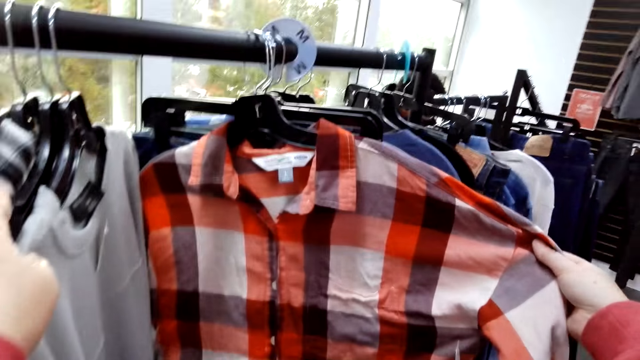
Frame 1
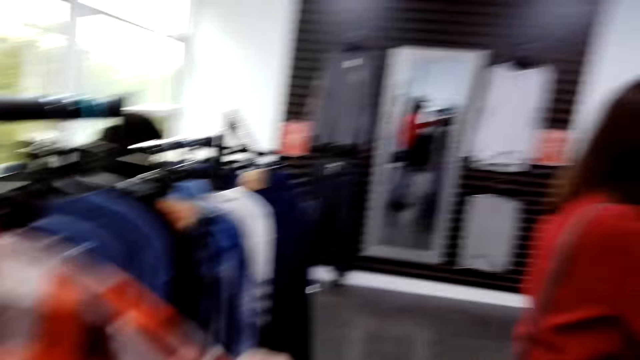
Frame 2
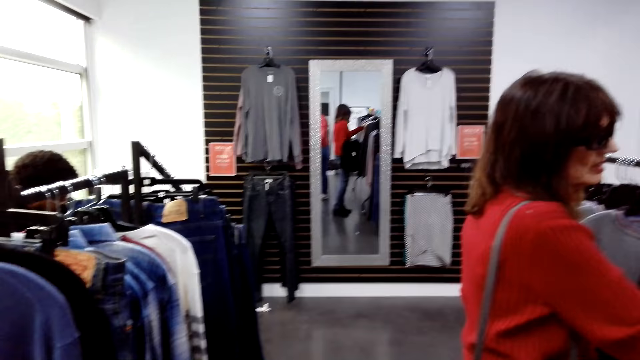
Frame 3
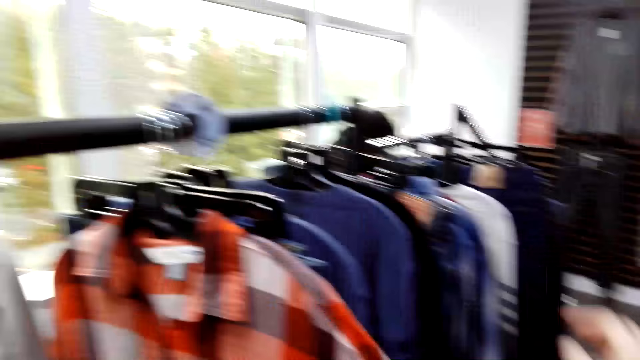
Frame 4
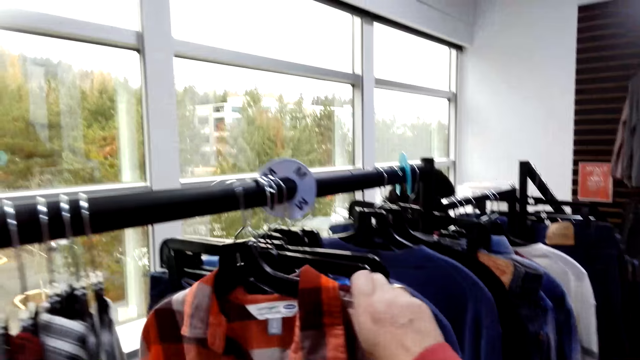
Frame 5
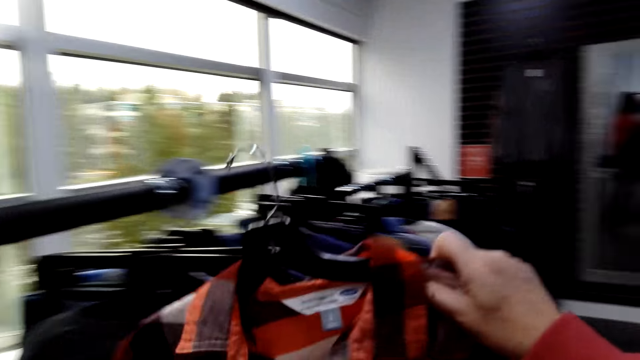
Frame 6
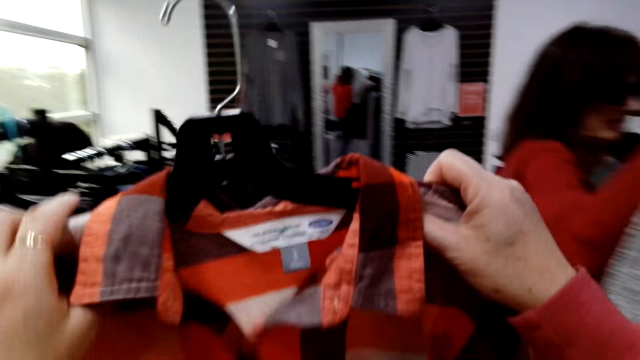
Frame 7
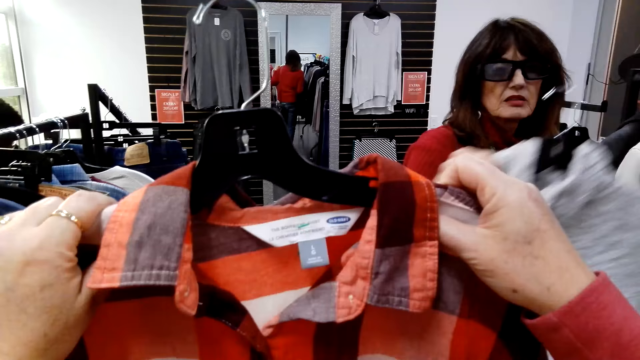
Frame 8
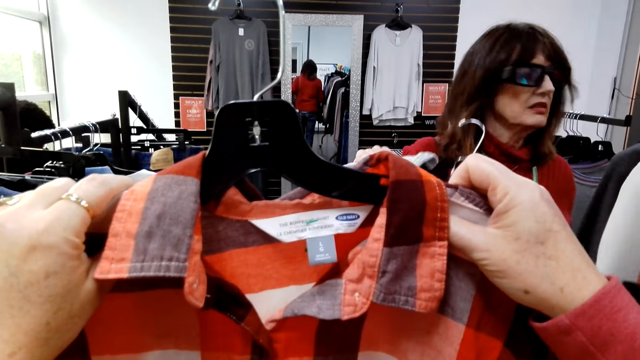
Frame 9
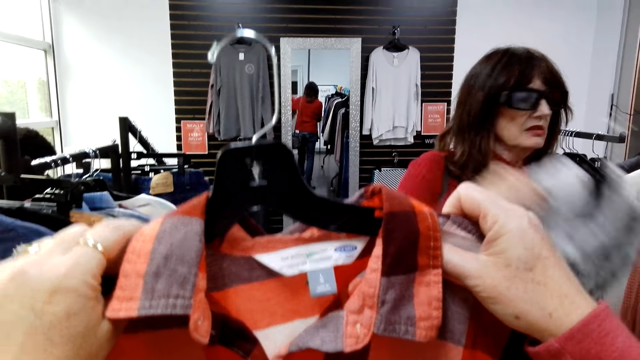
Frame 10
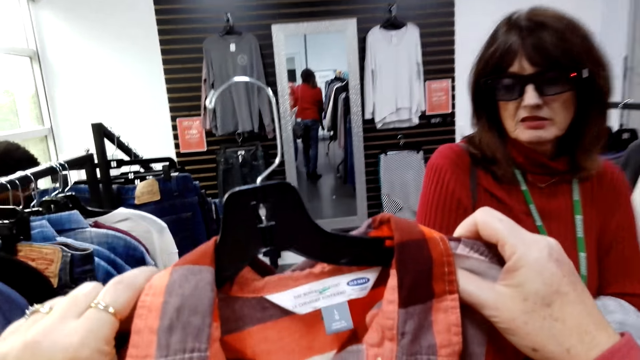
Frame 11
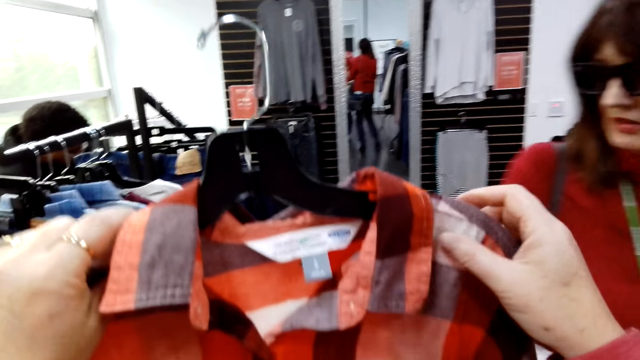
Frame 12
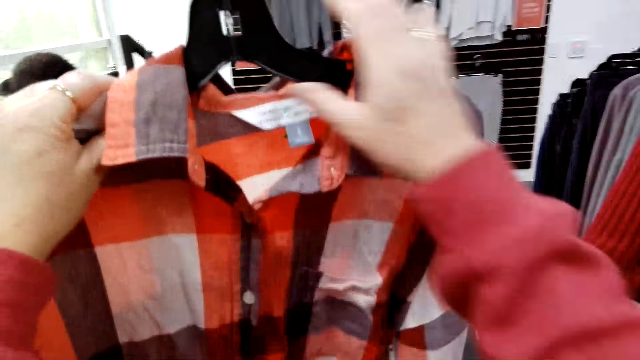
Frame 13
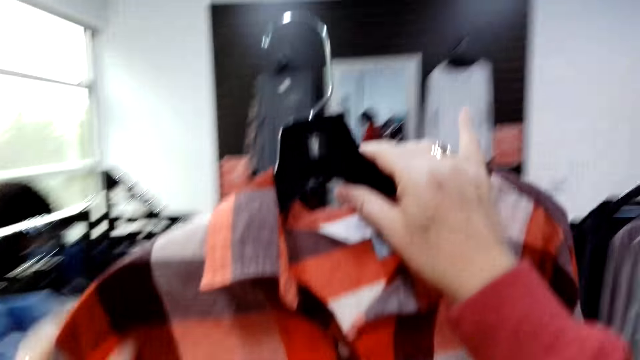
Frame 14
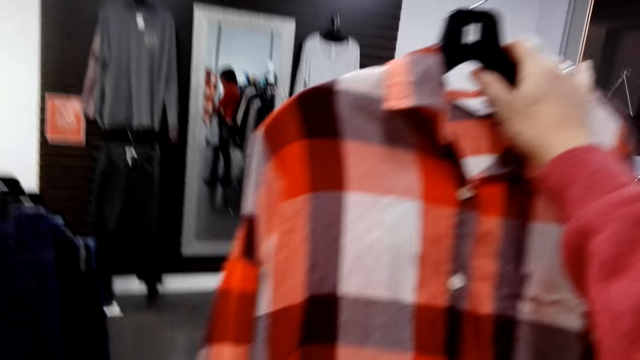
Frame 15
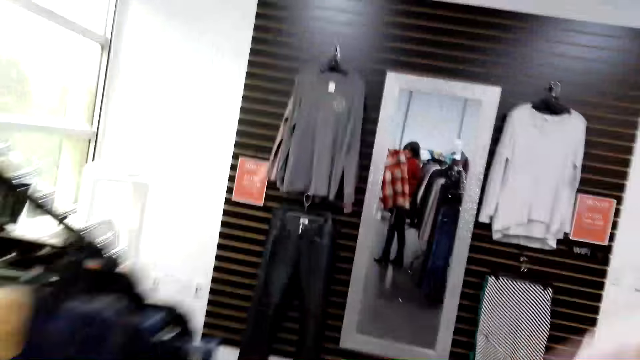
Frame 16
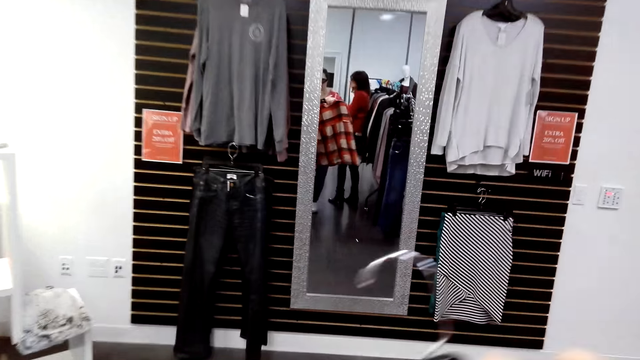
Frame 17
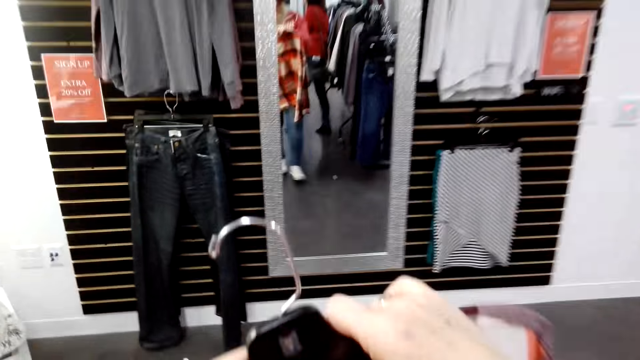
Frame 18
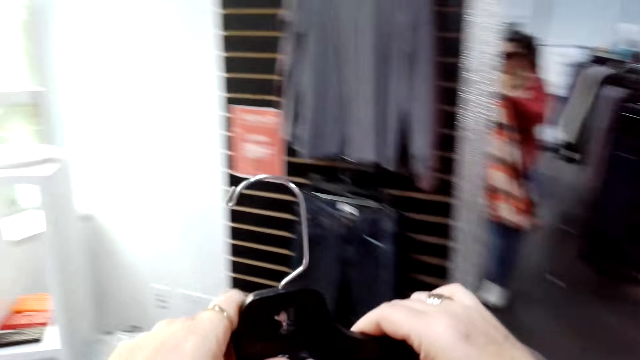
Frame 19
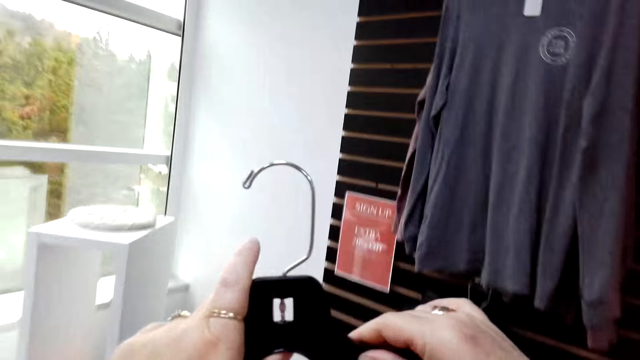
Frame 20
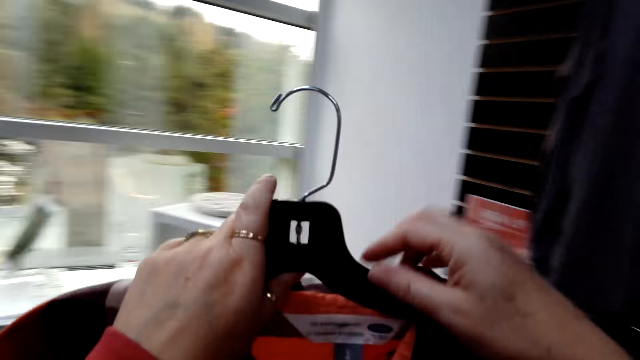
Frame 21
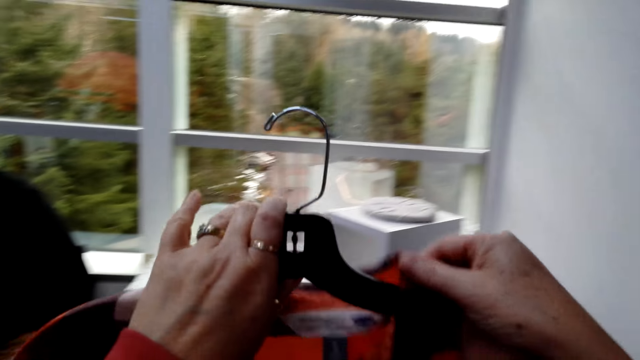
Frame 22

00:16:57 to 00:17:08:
The camera wearer stares at clothes on the clothes stand. They pick a cloth, a shirt, from the clothes stand. They stare at the cloth on the hands. A woman stares at the cloth with the camera wearer. The camera wearer walks around the shop.

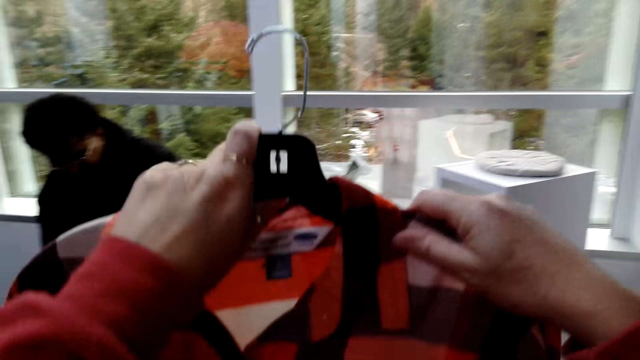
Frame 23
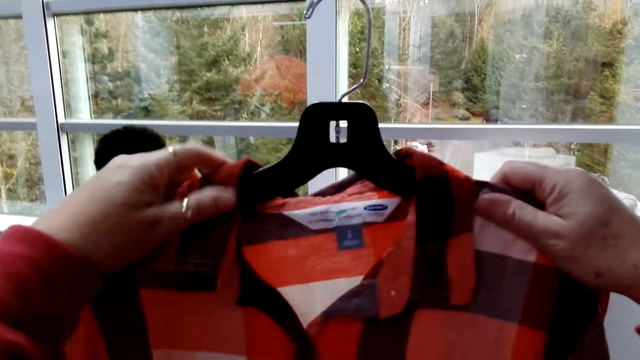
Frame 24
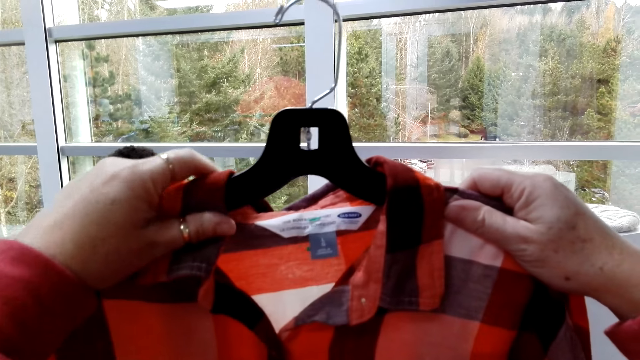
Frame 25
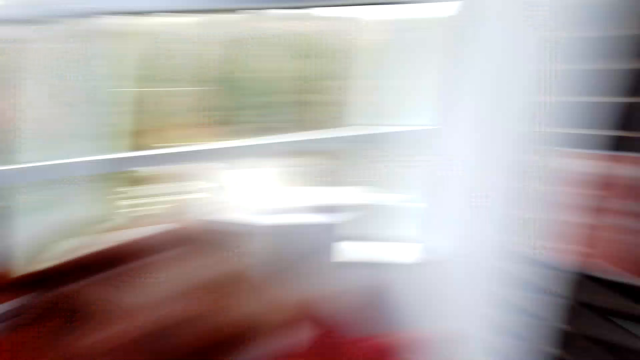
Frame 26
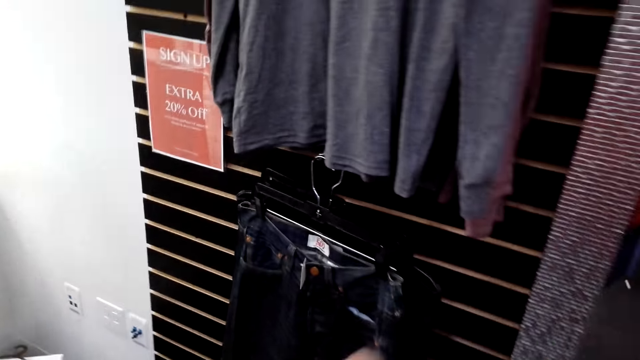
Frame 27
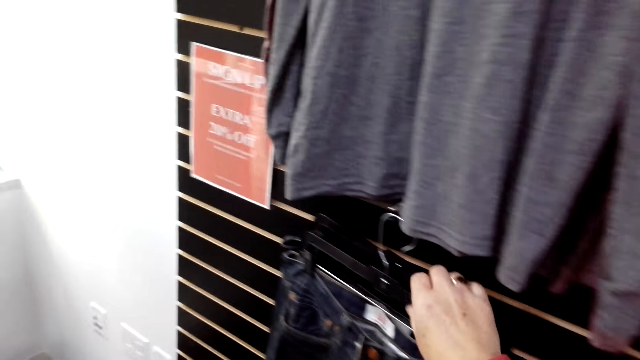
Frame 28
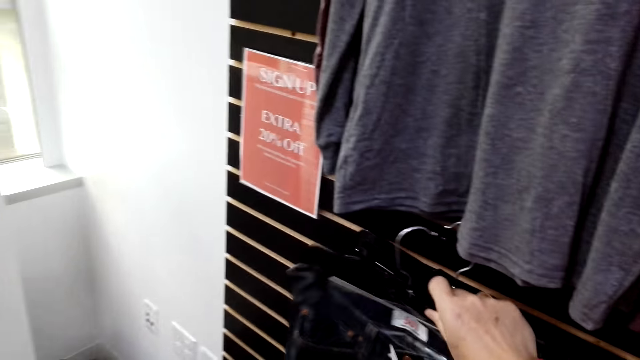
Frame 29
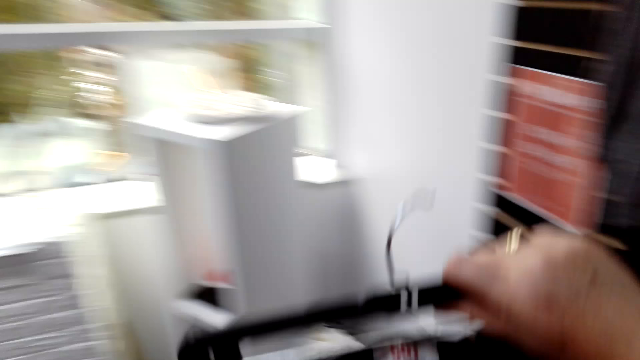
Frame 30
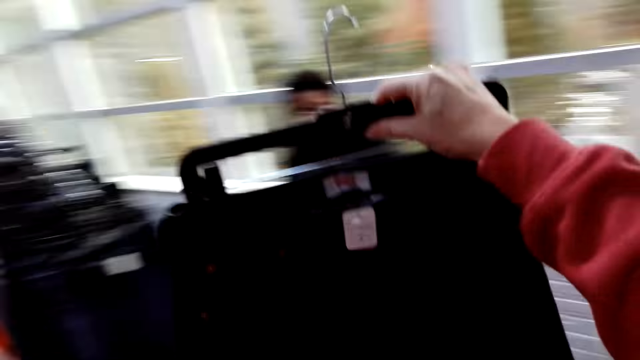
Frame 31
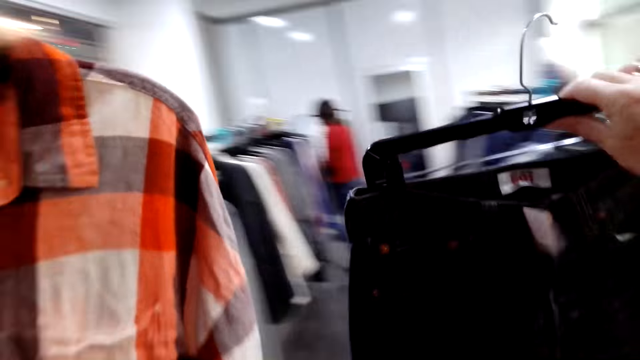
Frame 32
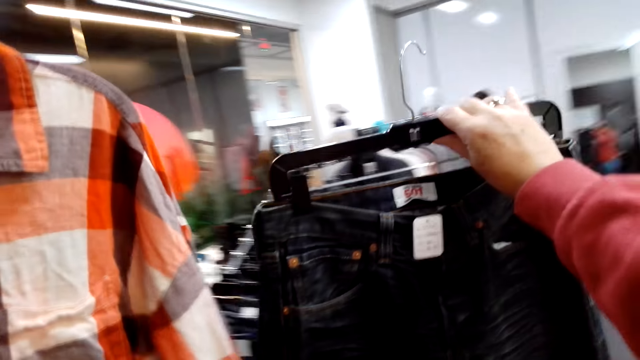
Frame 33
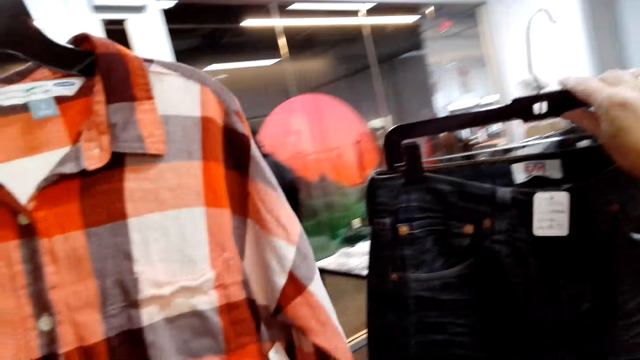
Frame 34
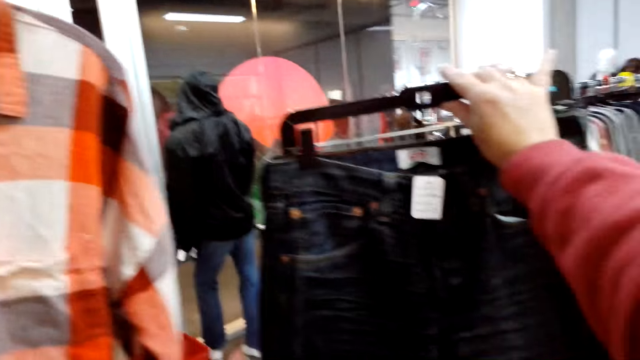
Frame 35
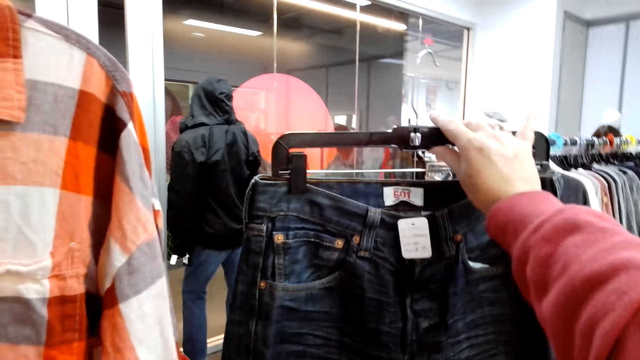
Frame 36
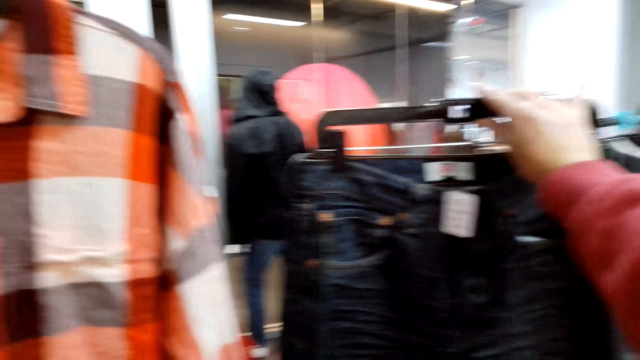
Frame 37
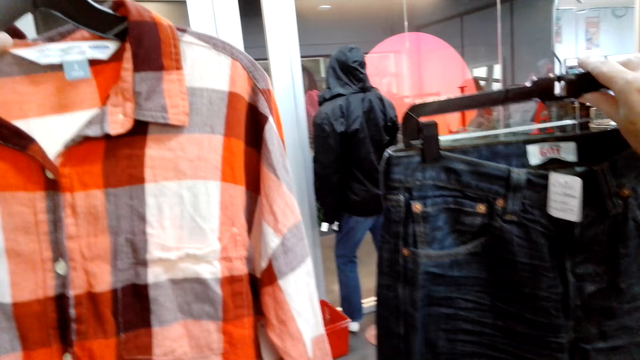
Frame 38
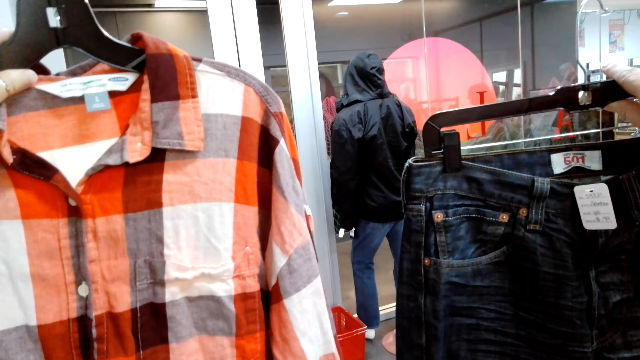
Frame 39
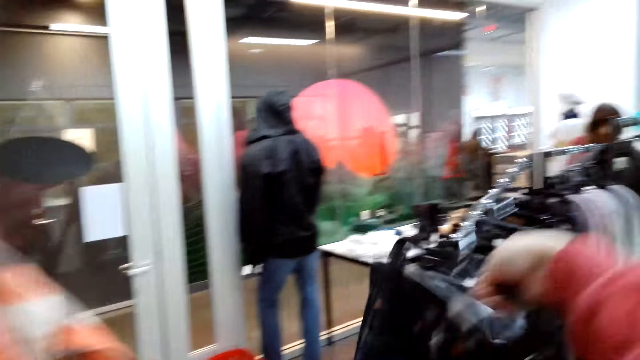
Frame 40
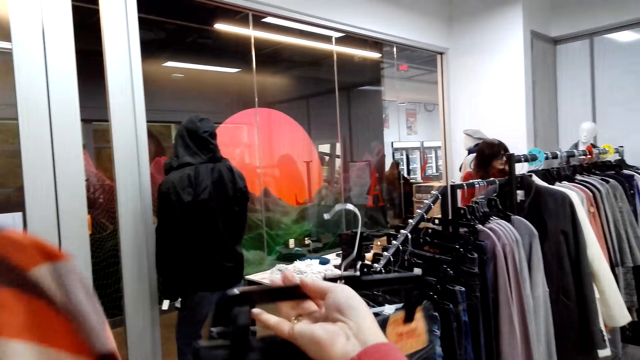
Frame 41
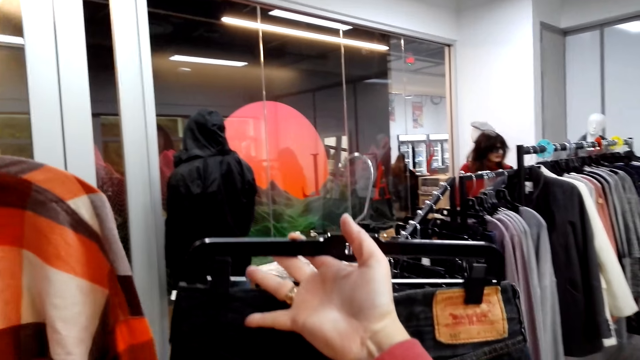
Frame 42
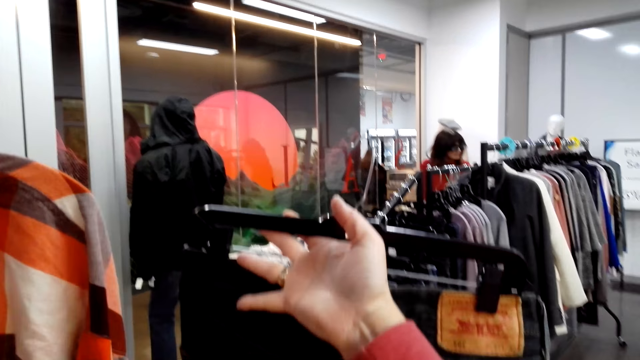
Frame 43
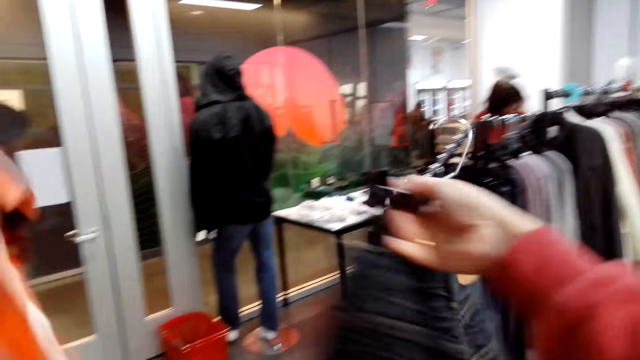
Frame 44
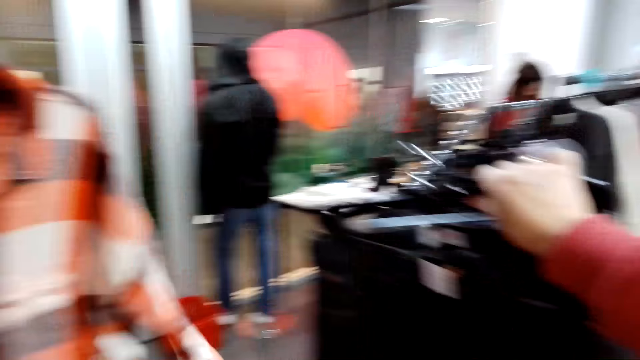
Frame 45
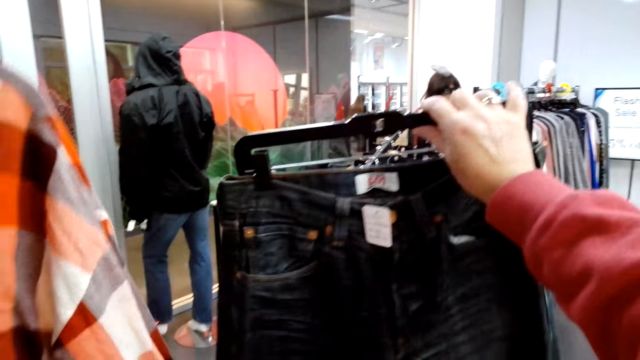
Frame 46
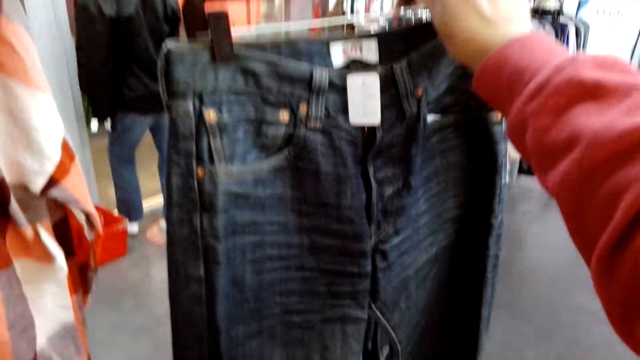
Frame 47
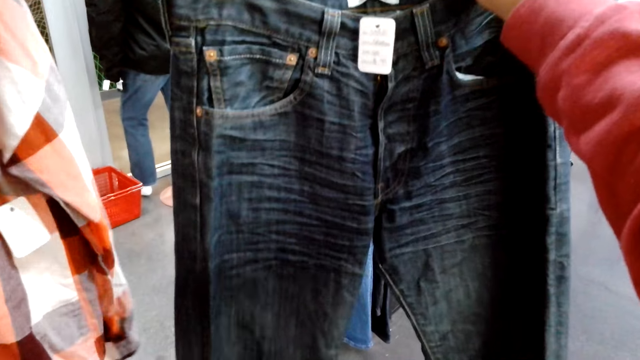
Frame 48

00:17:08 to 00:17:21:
The camera wearer picks trousers or jeans hung on the wall. They stare at the clothes on the hands. They match the shirt with the jeans.
